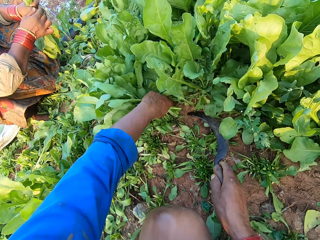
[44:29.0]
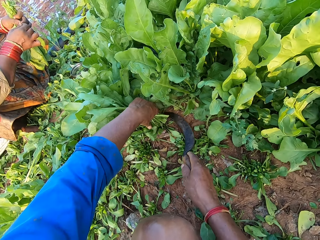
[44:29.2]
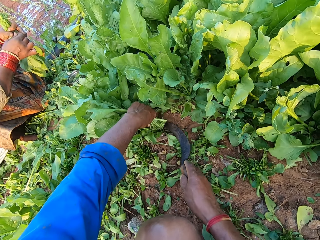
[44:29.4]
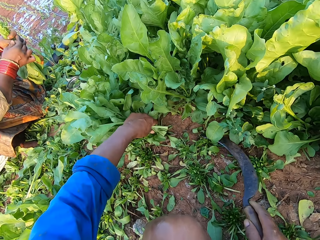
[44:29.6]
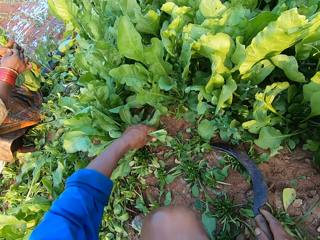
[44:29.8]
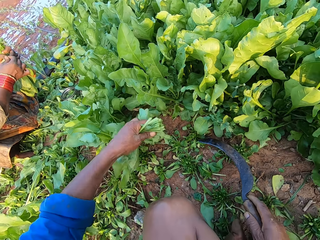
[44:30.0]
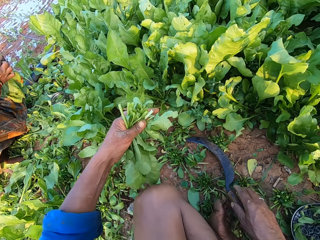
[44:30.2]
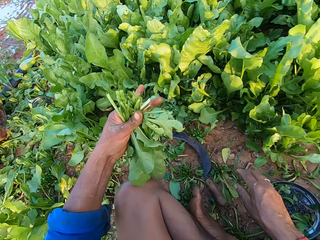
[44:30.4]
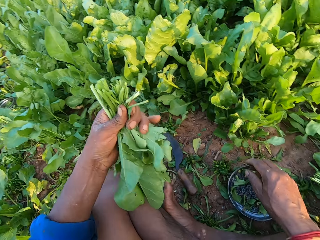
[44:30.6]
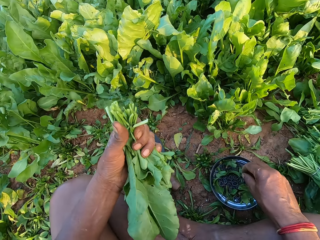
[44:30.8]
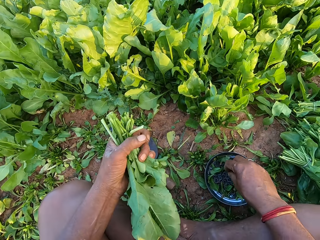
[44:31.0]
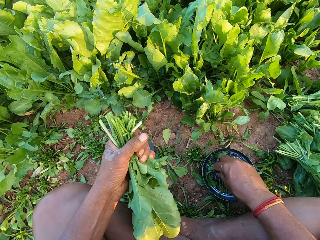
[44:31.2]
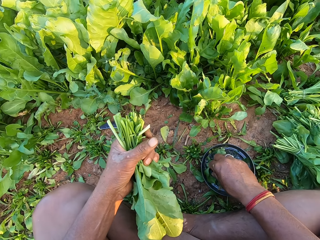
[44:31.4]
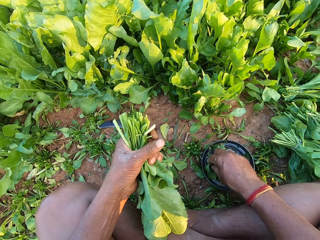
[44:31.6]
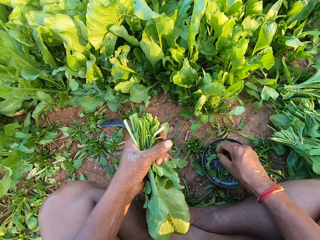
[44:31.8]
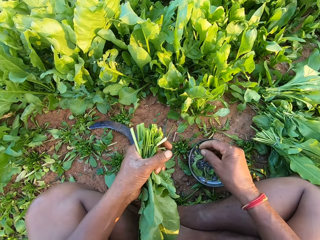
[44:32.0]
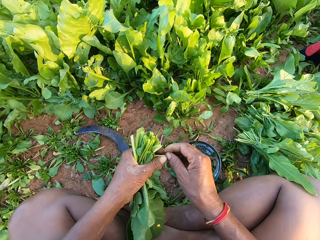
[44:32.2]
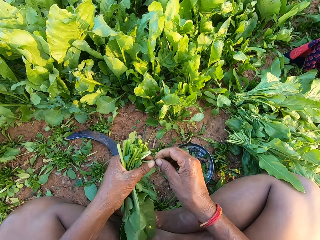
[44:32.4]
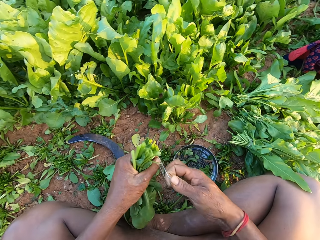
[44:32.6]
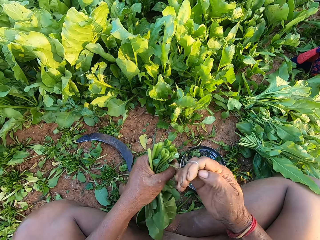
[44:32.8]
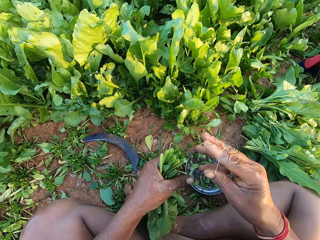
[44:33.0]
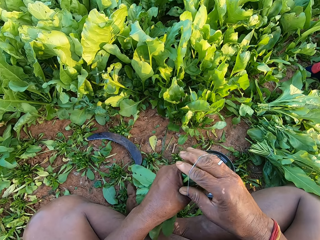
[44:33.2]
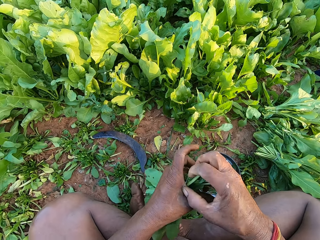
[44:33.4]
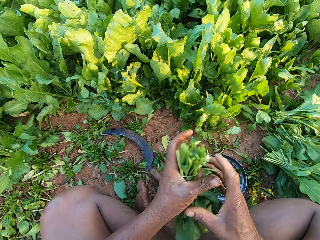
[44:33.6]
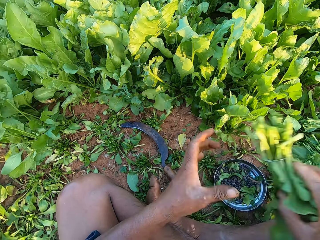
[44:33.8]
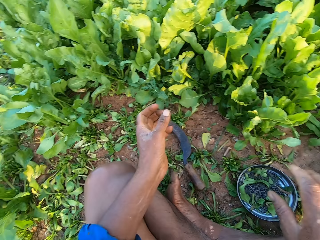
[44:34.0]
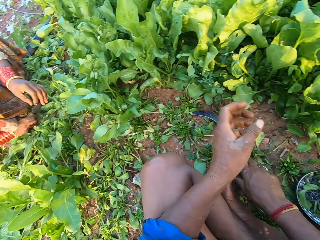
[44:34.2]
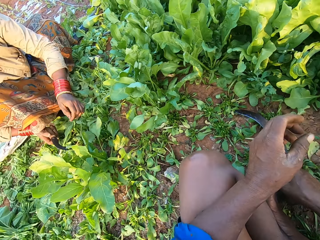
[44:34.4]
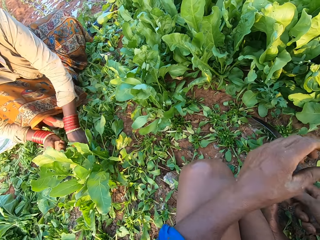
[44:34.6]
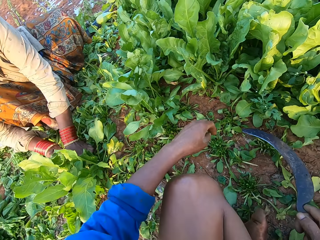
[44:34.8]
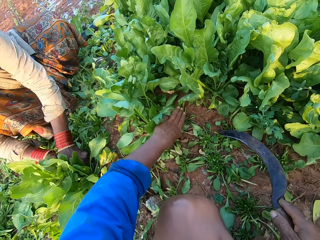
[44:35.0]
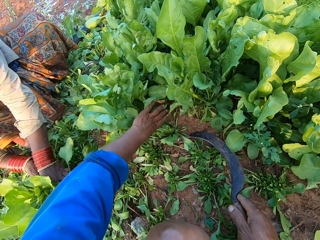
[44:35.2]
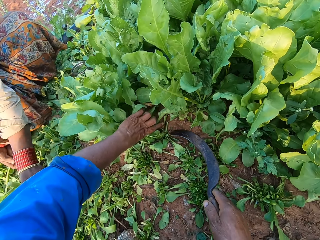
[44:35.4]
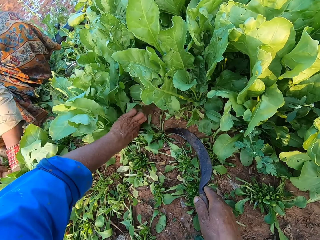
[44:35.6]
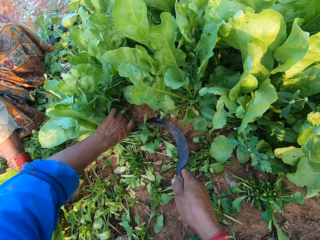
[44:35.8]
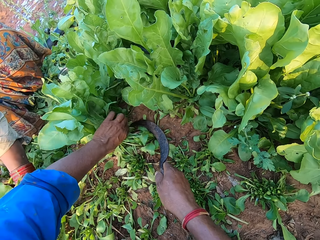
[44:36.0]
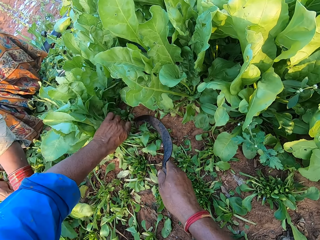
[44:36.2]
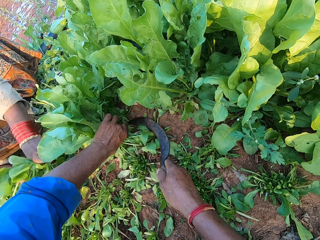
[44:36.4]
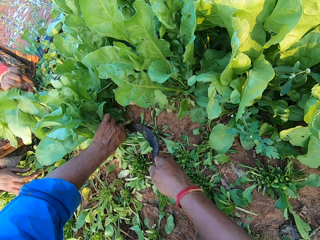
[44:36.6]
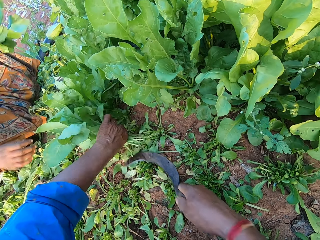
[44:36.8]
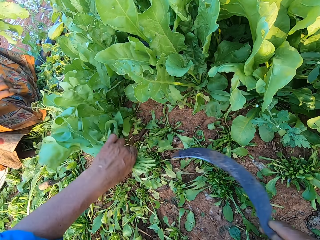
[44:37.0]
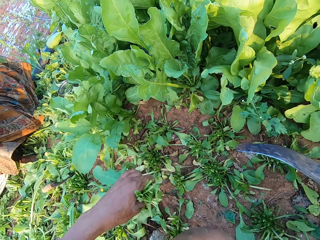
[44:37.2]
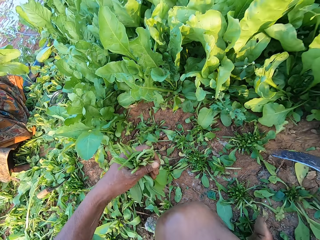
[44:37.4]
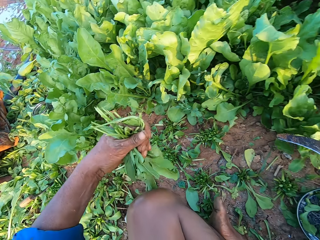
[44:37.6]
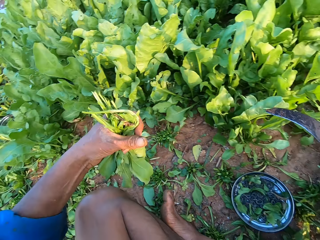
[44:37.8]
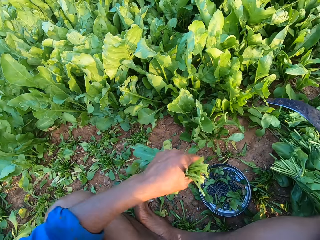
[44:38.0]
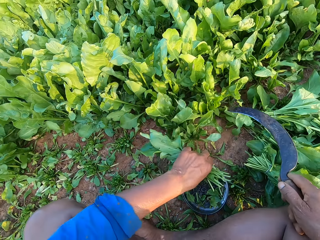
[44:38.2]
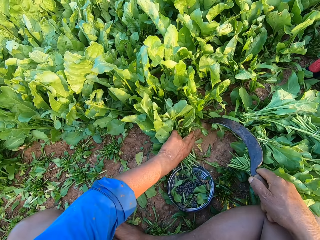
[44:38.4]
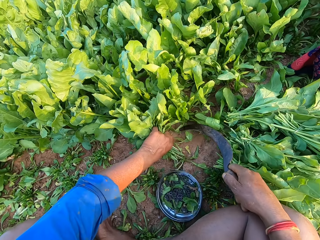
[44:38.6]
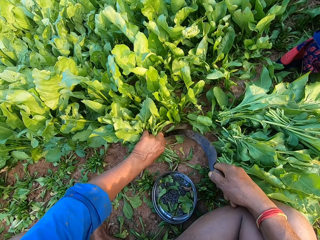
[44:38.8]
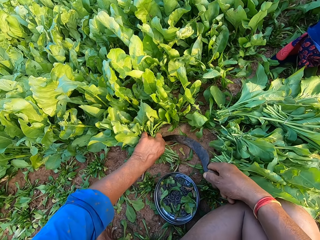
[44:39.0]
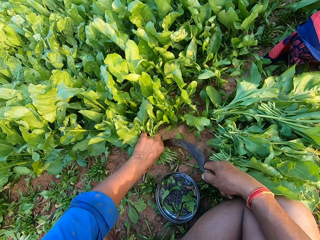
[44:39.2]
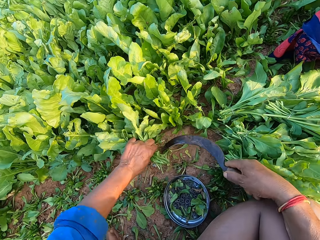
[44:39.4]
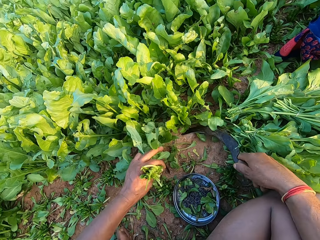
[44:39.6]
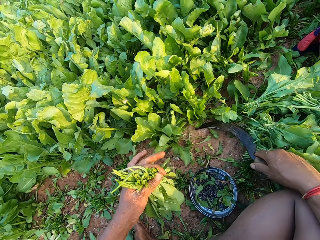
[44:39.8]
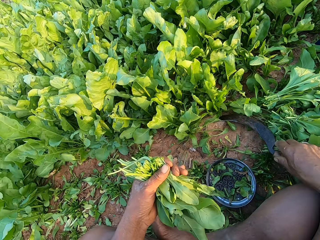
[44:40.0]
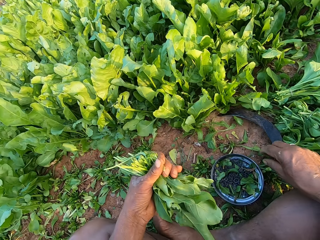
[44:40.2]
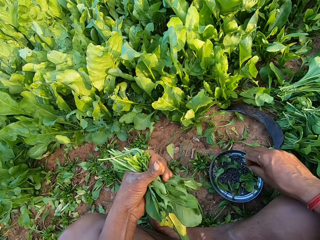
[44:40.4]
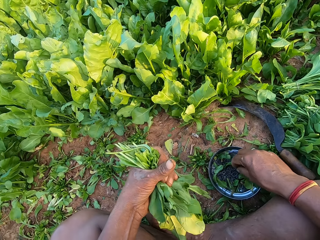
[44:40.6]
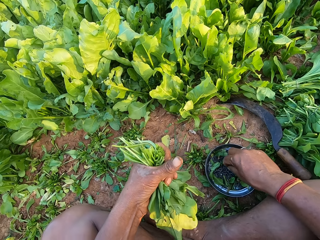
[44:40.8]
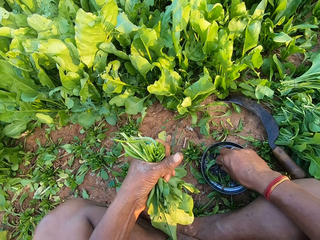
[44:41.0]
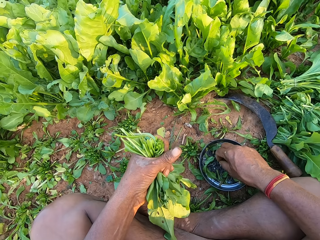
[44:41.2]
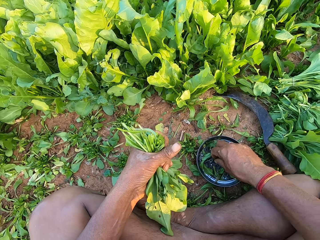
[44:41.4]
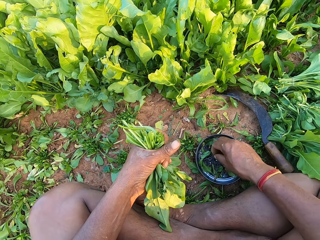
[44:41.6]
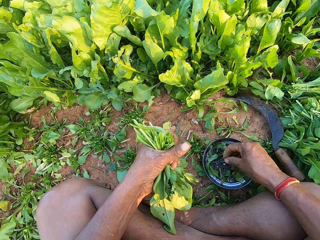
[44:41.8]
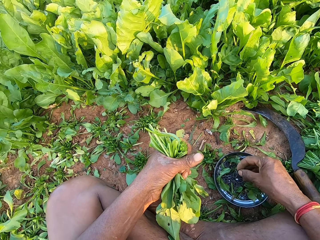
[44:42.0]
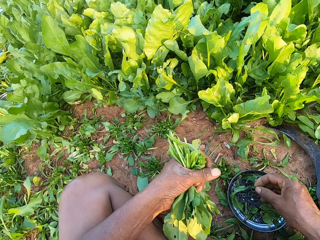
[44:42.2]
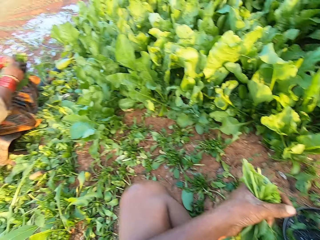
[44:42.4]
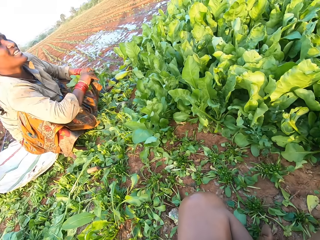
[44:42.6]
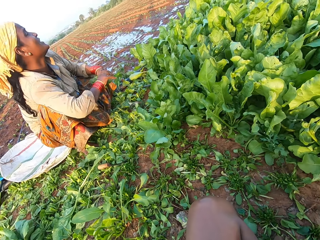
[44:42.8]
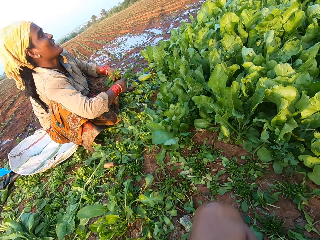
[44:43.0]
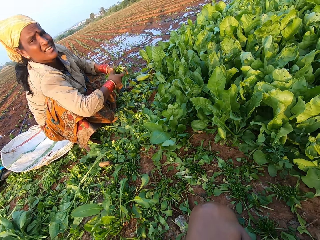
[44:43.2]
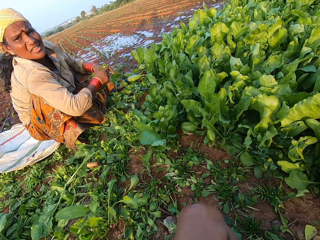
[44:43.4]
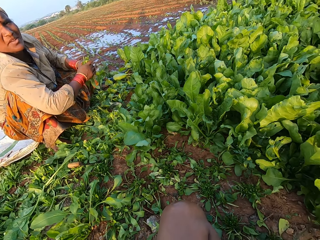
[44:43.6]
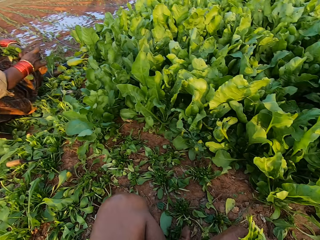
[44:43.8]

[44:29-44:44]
The camera wearer holds the spinach plants on the ground with his left hand. The woman holds a rubber band with her hands. The camera wearer cuts the spinach plants from the ground with the sickle in his right hand. He drops the sickle on the ground with his right hand. He picks a rubber band from the metal plate with his right hand. He holds the rubber band with his hands. He stretches the rubber band with his hands. He wraps the rubber band around his right hand. He binds the spinach plants in his left hand with the rubber band in his right hand. He passes the bundle of spinach plants from his left hand to his right hand. He drops the bundle of spinach plants on the ground with his right hand. He picks the sickle on the ground. The woman holds the spinach plants on the ground with her left hand. The camera wearer holds the spinach plants on the ground with his left hand. The woman cuts the spinach plants from the ground with the sickle in her right hand. The camera wearer cuts the spinach plants from the ground with the sickle in his right hand. The woman drops the sickle on the ground with her right hand. The camera wearer converses with another person. He holds the spinach plants on the ground with his left hand. He cuts the spinach plants from the ground with the sickle in his right hand. He drops the sickle on the ground with his right hand. He picks a rubber band from the metal plate on the ground with his right hand. The woman converses with the camera wearer. The woman squeezes the spinach plants with her hands.

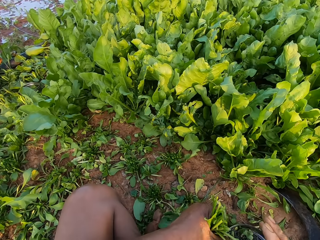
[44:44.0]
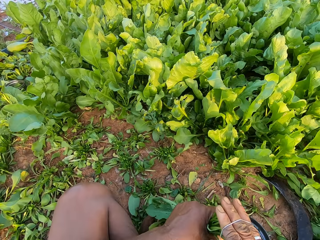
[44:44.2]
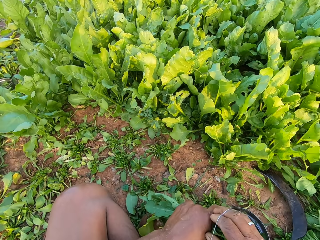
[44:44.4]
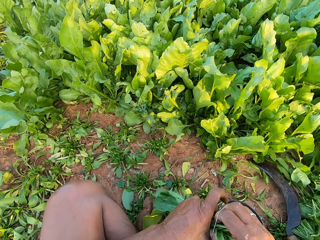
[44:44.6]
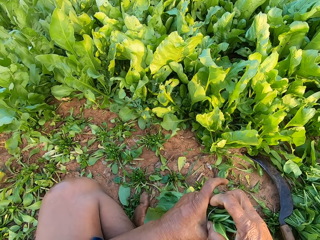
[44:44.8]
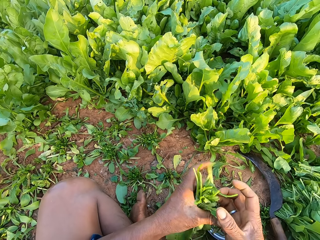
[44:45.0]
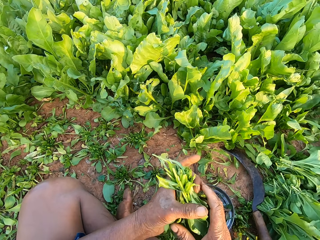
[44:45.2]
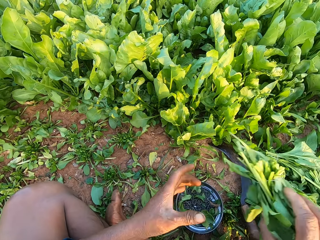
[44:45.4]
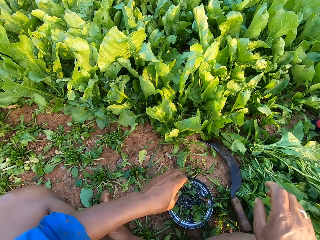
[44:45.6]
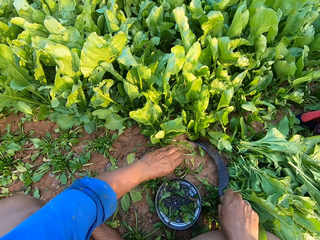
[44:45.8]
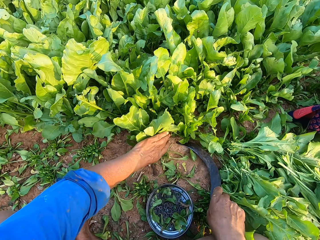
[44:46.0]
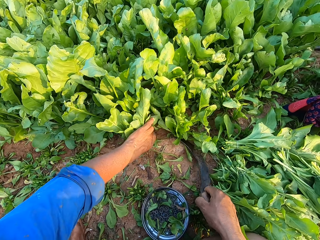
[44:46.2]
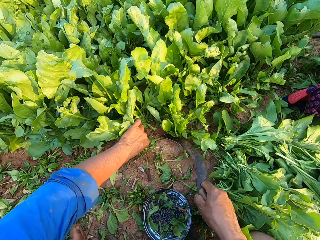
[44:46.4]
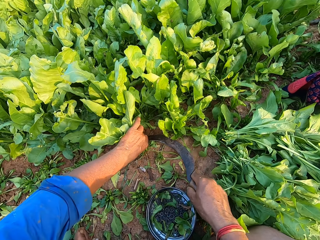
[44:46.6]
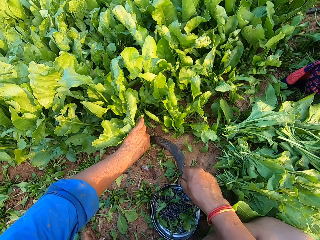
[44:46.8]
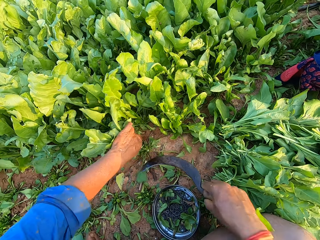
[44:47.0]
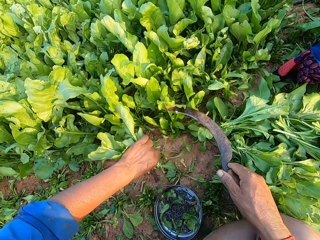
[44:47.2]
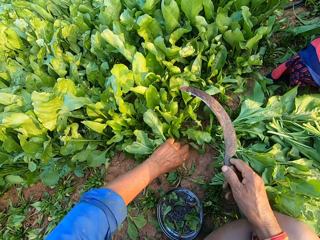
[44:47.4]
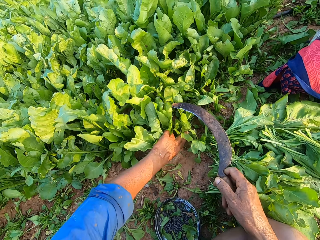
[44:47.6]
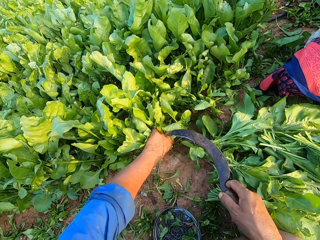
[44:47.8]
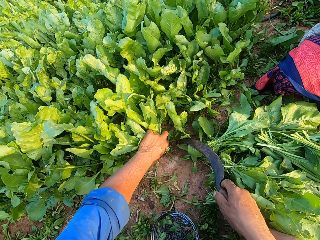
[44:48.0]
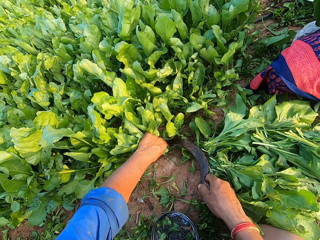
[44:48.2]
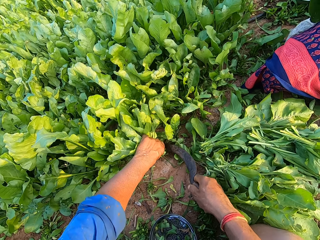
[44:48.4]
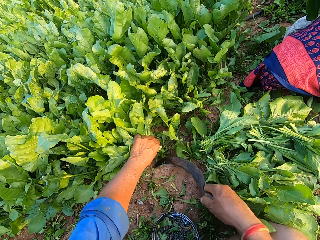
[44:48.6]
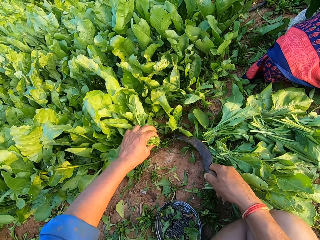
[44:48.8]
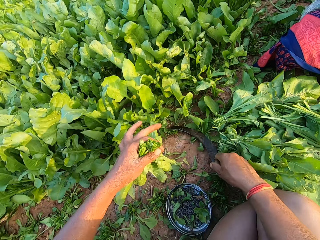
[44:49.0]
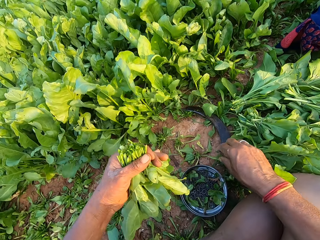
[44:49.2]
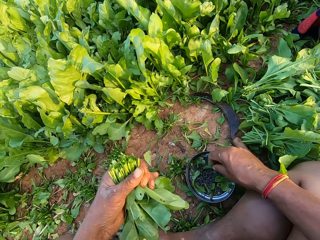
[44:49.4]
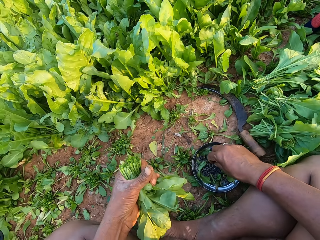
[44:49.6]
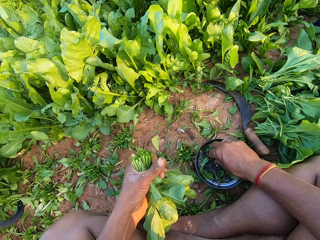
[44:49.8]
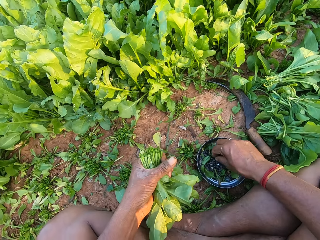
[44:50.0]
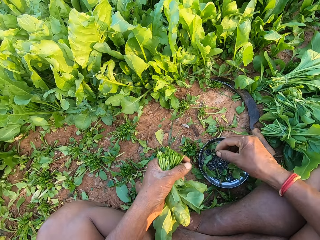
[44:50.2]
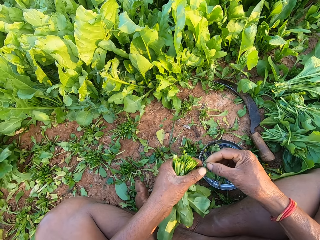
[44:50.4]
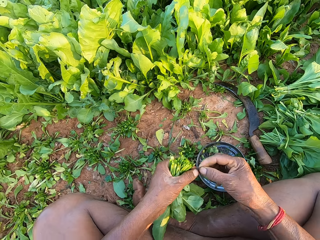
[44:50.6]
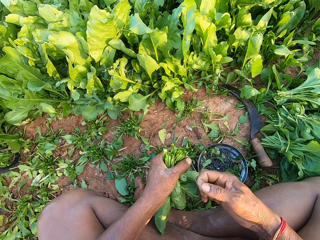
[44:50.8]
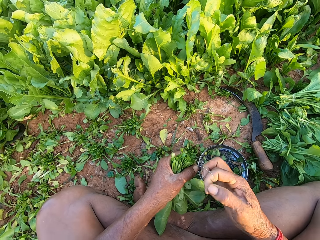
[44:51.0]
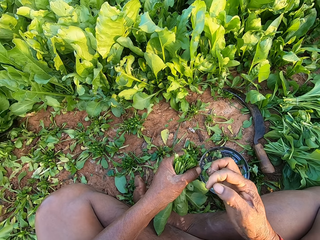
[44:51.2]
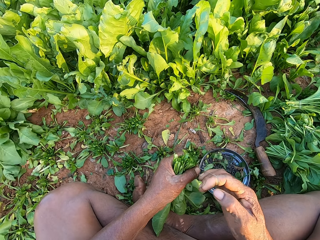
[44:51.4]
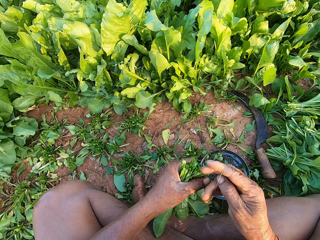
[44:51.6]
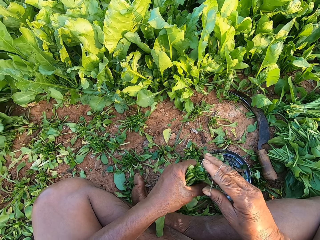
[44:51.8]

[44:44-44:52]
The camera wearer binds the spinach plants in his left hand with the rubber band in his right hand. He passes the bundle of spinach plants from his left hand to his right hand. He drops the bundle of spinach plants on the ground with his right hand. He holds the spinach plants on the ground with his left hand. He picks the sickle from the ground with his hand. He cuts the spinach plants from the ground with the sickle in his right hand. He holds the spinach plants on the ground with his left hand. He cuts the spinach plants from the ground with the sickle in his right hand. He drops the sickle on the ground with his right hand. He picks a rubber band from the metal plate on the ground with his right hand. The woman cuts the spinach plants from the ground with the sickle in her right hand. The camera wearer holds the rubber band with his hands. He stretches the rubber band with his hands. He wraps the rubber band around his right hand.
